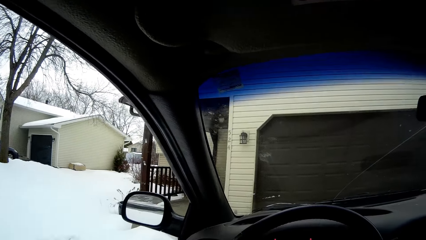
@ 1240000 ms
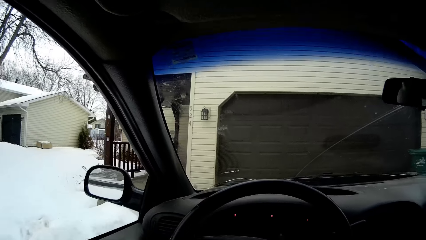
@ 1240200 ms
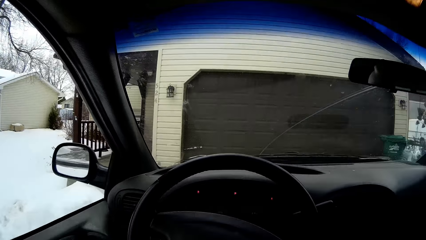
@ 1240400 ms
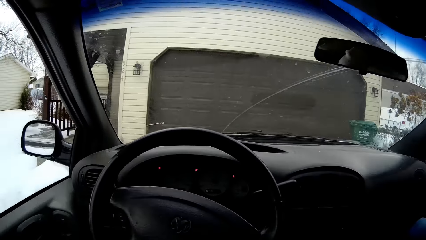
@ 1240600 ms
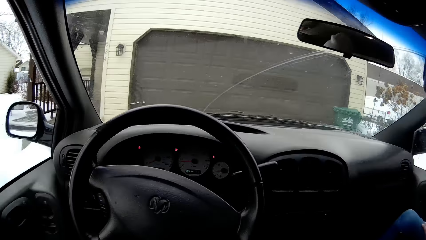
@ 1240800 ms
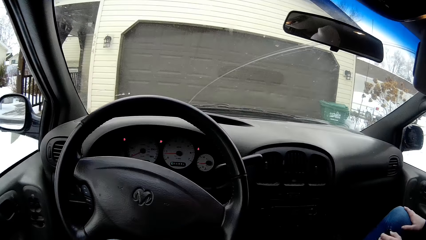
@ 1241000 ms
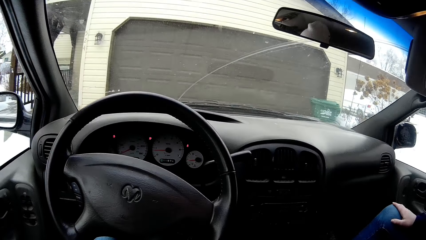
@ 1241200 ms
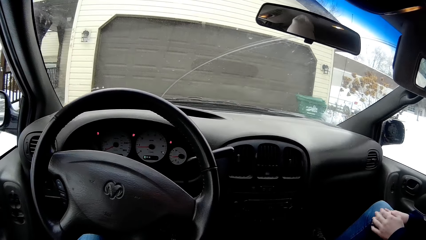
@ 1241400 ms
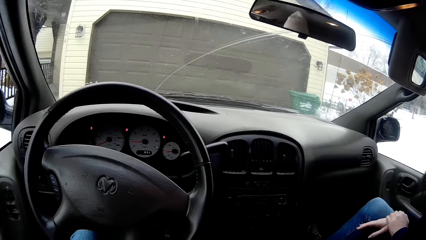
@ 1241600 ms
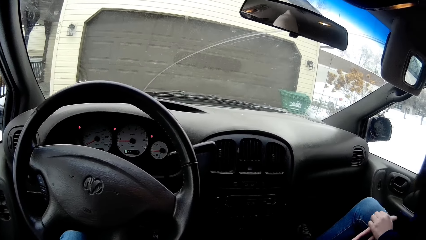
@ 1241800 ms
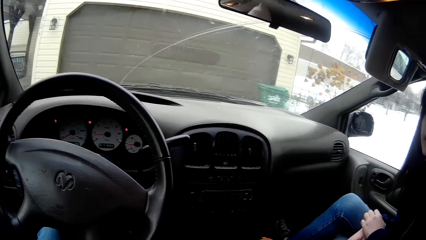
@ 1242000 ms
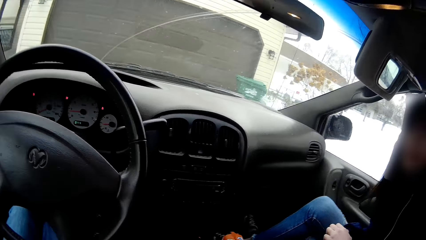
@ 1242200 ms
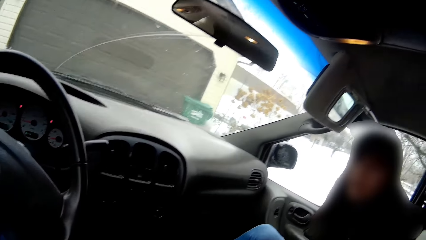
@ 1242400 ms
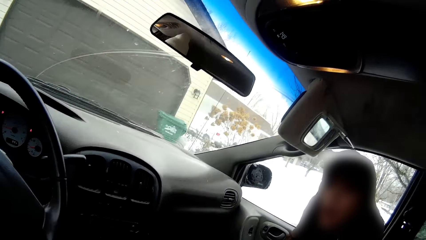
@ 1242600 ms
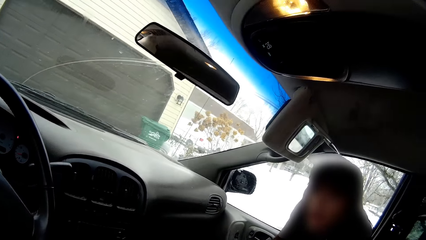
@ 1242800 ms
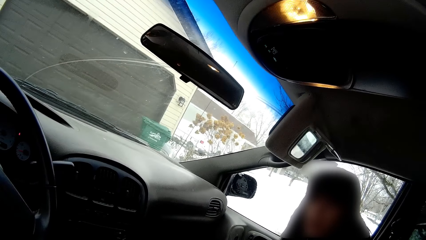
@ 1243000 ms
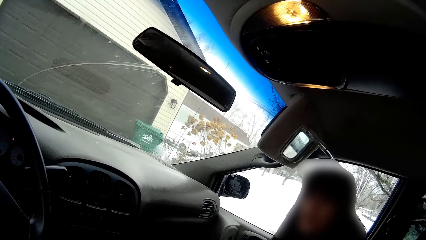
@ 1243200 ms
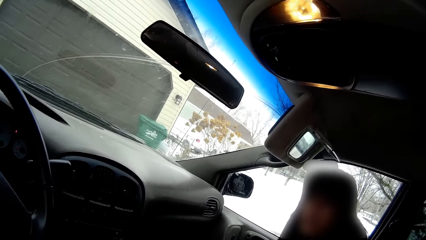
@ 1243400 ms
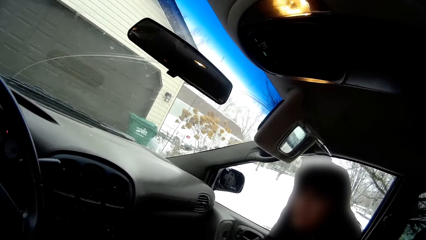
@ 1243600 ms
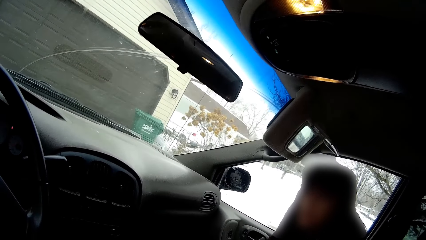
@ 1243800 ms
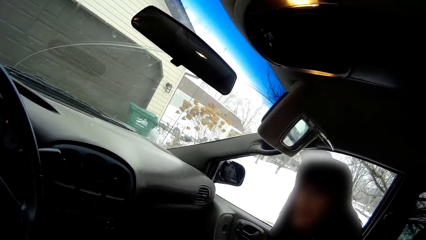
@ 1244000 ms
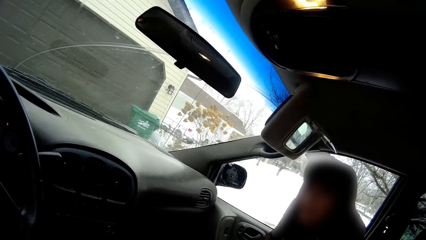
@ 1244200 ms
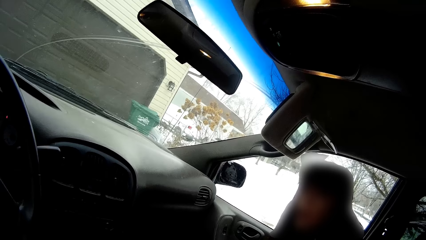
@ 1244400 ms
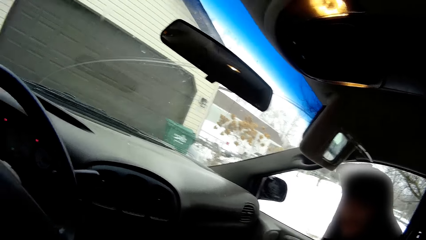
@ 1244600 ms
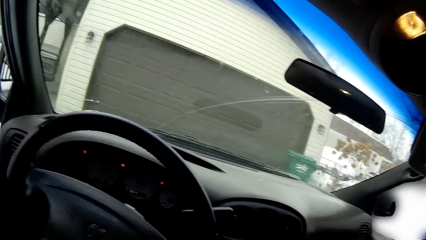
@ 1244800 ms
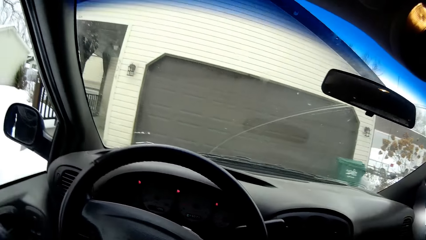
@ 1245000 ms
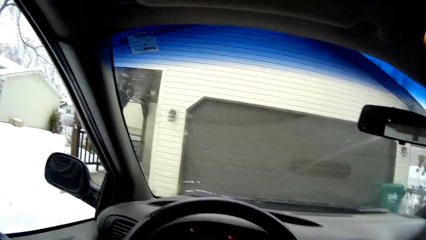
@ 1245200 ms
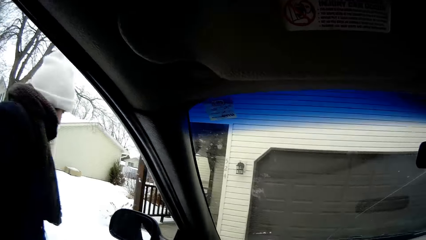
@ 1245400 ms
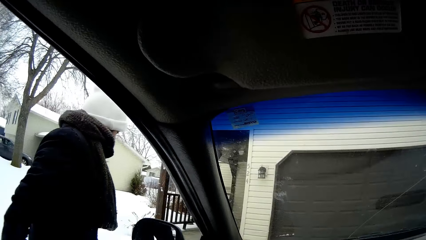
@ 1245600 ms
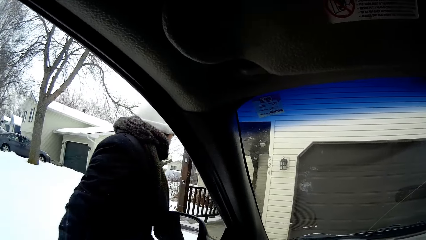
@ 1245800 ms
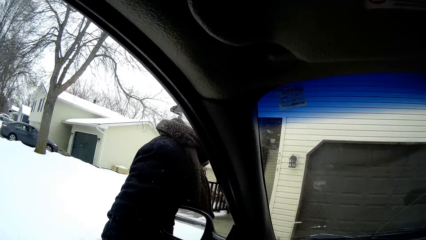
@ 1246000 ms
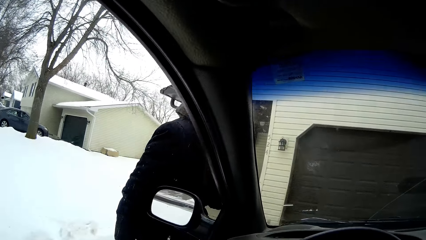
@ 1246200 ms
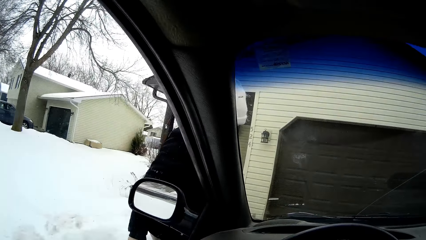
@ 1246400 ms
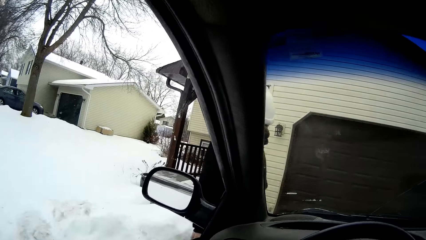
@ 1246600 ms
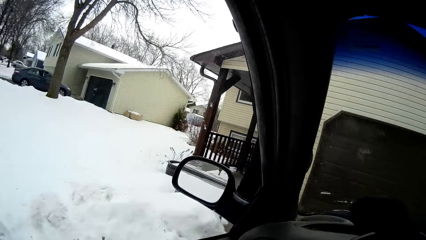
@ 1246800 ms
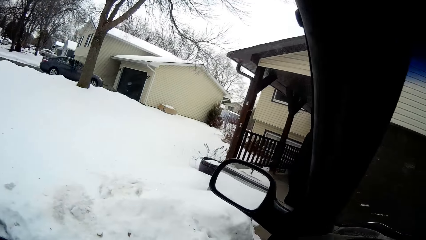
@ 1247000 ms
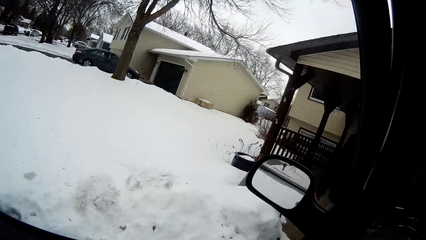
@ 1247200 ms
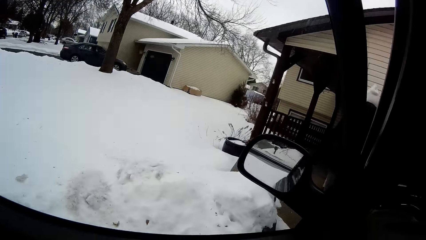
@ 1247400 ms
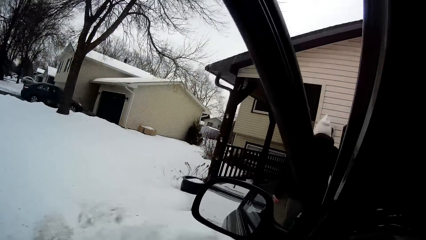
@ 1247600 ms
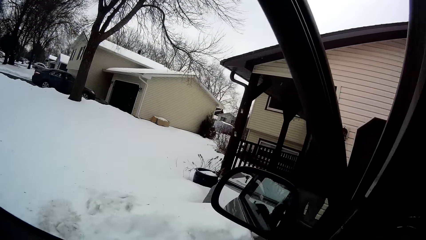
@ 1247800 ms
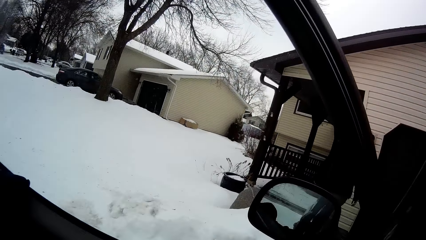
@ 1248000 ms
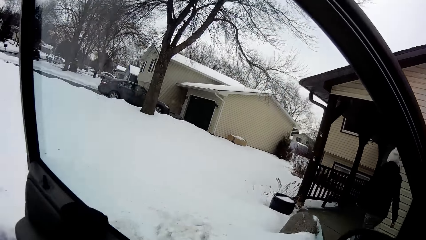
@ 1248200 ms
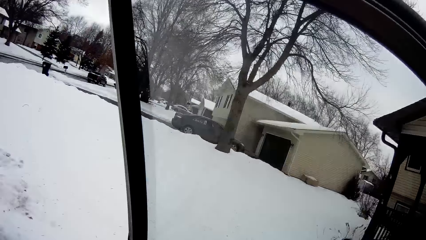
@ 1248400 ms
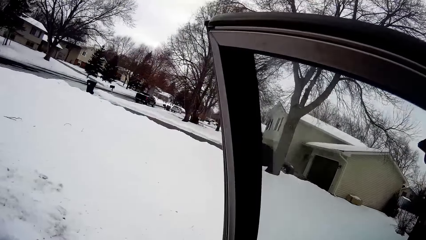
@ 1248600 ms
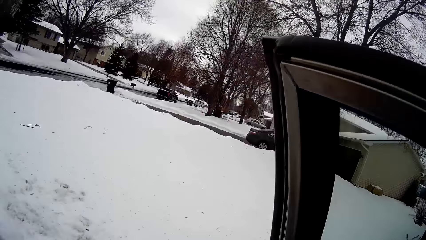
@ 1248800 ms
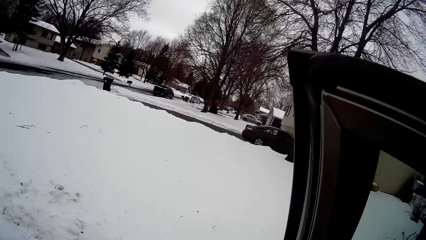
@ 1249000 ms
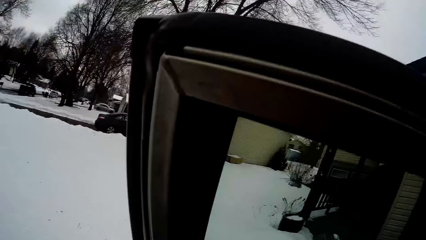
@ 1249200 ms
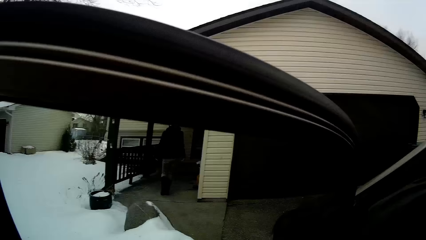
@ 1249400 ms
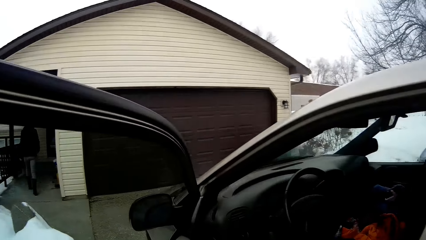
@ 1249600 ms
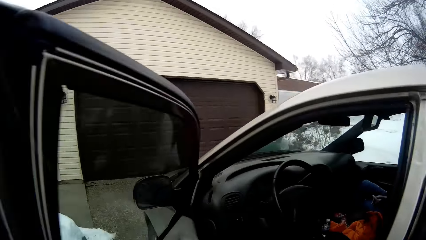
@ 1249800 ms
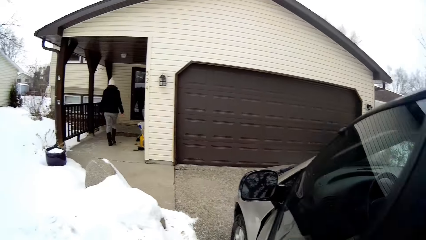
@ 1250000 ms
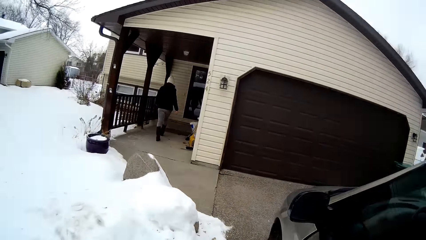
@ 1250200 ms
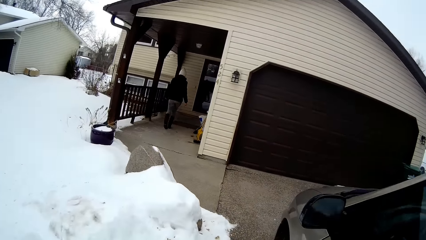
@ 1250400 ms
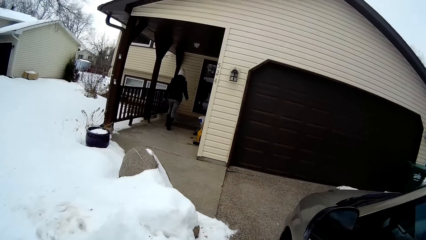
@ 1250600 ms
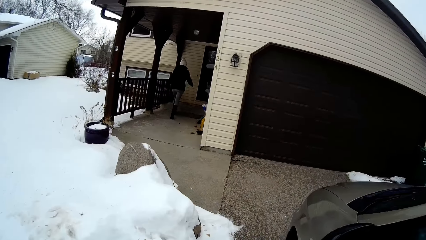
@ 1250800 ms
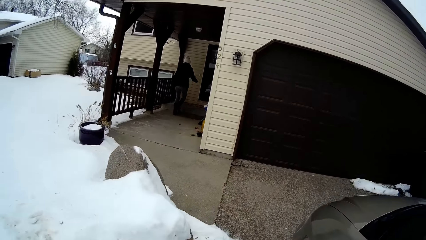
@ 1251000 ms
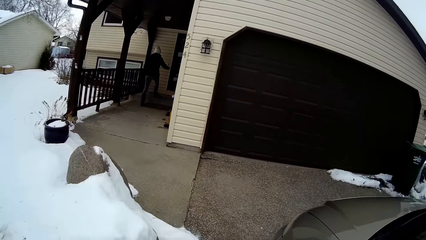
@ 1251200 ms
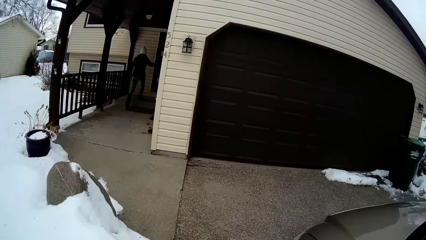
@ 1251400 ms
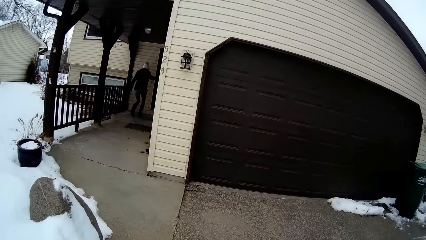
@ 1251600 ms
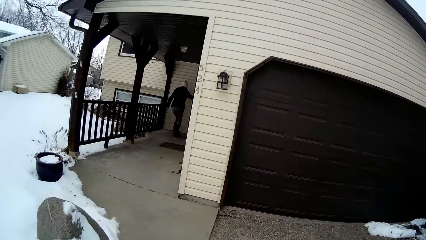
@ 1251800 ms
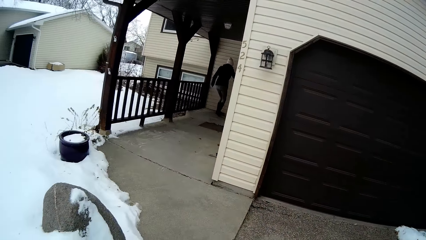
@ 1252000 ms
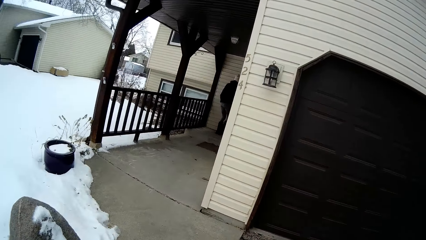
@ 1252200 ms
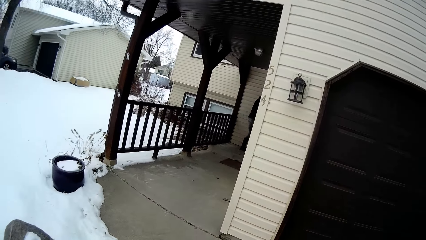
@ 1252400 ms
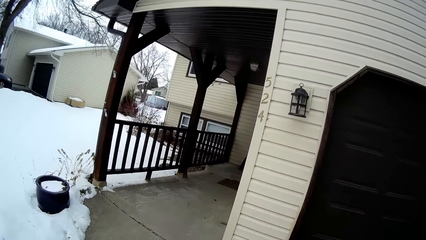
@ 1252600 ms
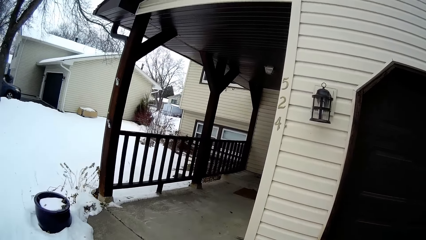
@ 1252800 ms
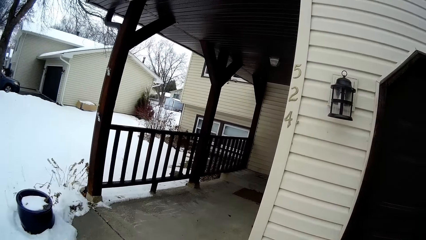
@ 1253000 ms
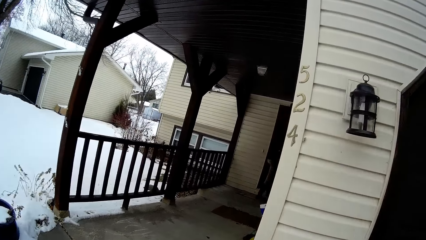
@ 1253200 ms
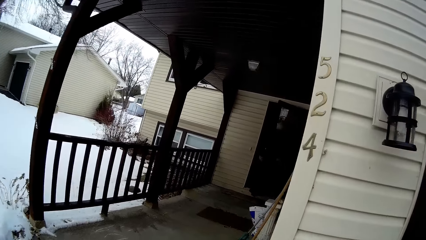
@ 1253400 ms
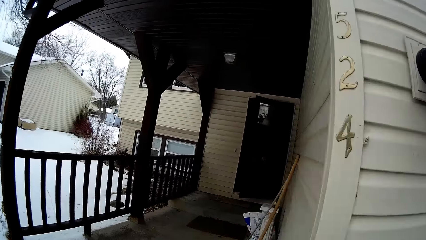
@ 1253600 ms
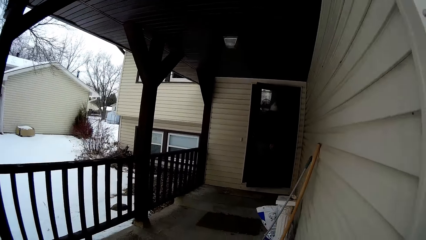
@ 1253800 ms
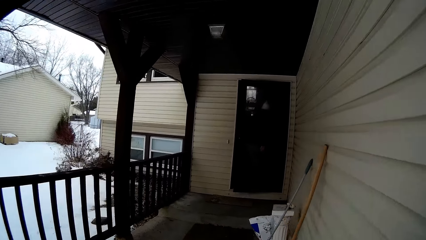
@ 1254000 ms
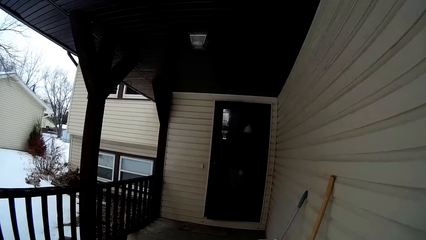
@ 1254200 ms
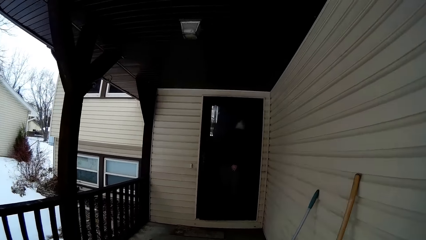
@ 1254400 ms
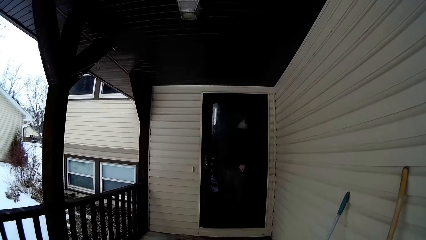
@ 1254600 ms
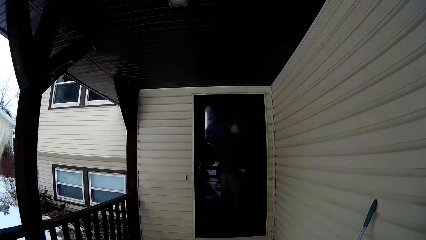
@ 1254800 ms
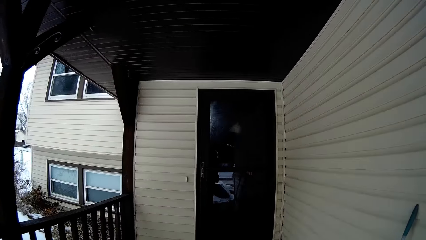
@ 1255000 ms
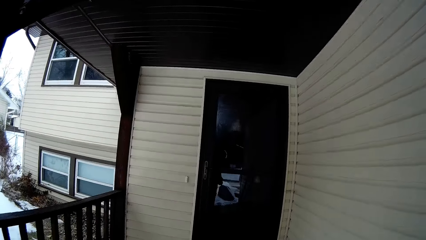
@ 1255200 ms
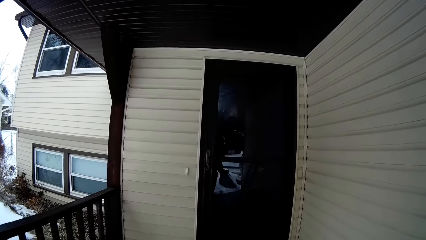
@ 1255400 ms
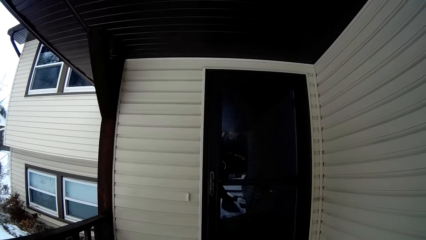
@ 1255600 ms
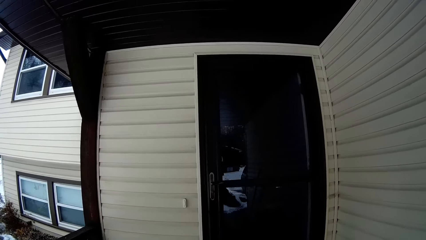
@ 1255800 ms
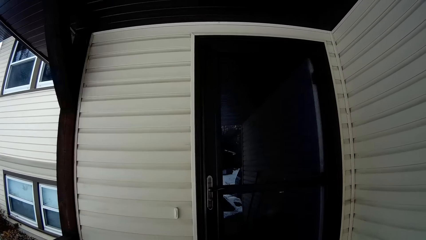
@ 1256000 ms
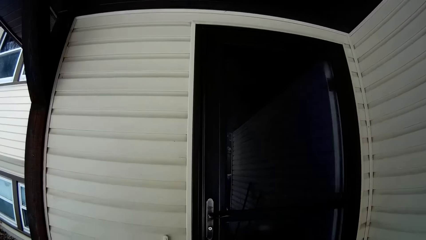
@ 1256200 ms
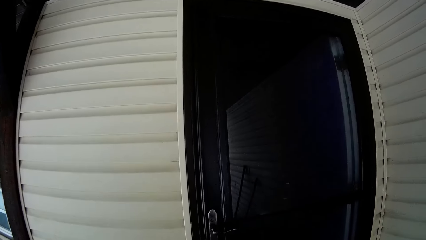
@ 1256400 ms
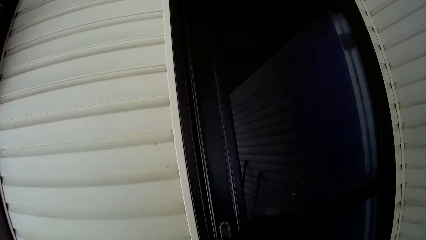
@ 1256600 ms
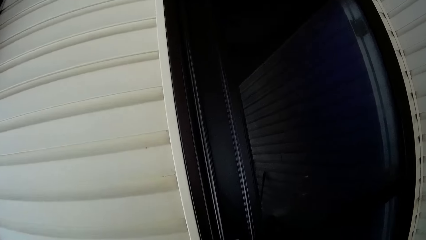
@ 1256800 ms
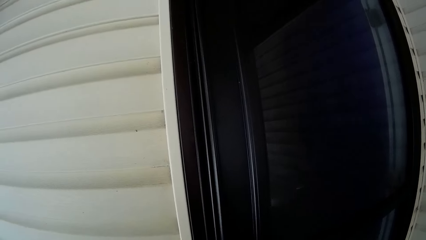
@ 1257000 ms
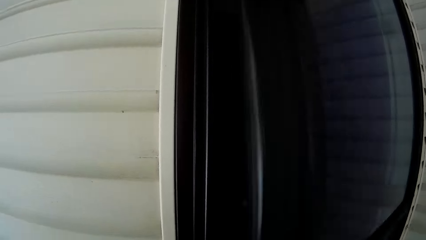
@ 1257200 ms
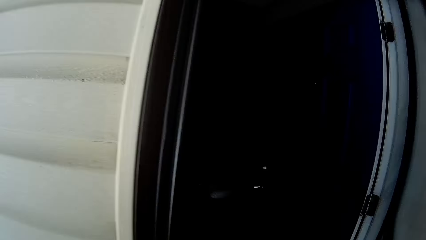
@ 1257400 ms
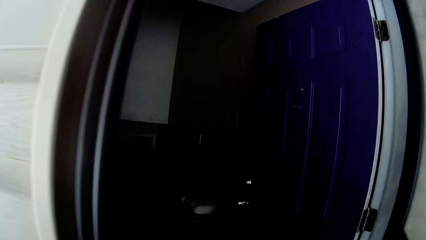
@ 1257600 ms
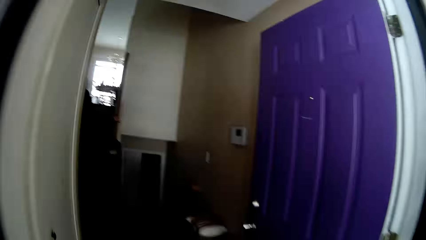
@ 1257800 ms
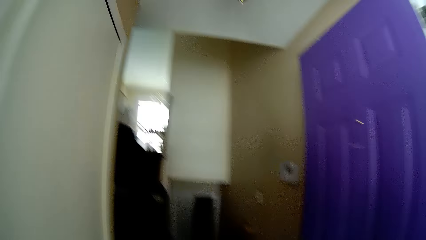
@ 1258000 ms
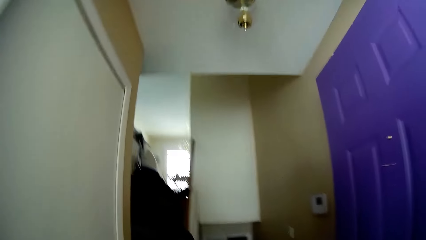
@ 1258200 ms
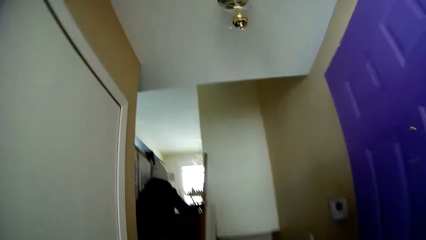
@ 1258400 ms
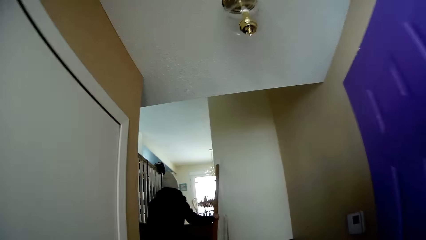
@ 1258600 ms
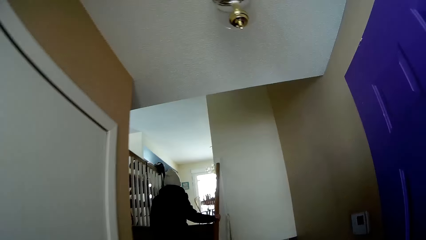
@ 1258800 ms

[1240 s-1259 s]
The girl rubs her right leg with her right hand. The girl rubs and scratches her right hand with her left hand. The woman walks to the house. The camera wearer opens the driver's door of the minivan with her left hand. She steps out of the minivan. She walks to the house. The woman enters the house through a door. The camera wearer opens the house door. She enters the house.
